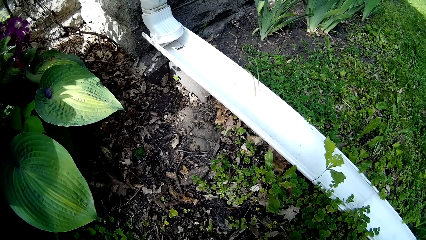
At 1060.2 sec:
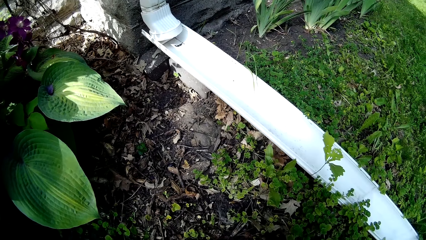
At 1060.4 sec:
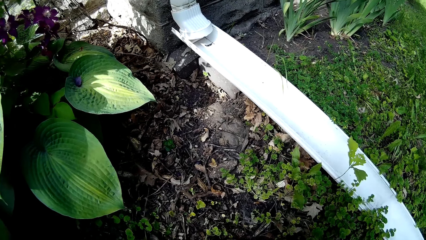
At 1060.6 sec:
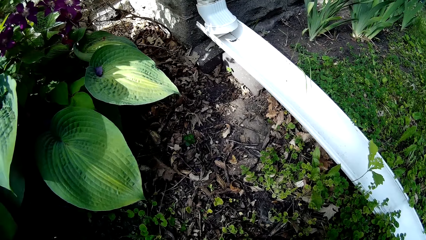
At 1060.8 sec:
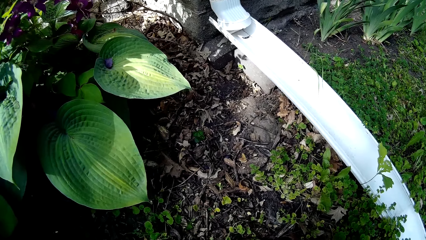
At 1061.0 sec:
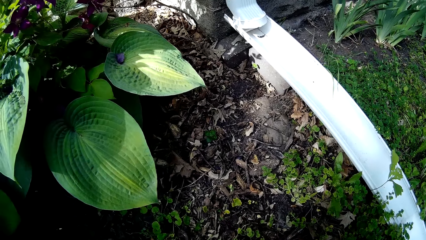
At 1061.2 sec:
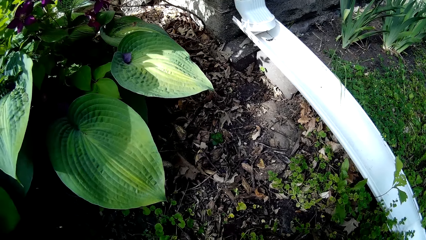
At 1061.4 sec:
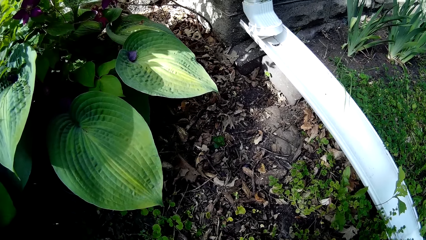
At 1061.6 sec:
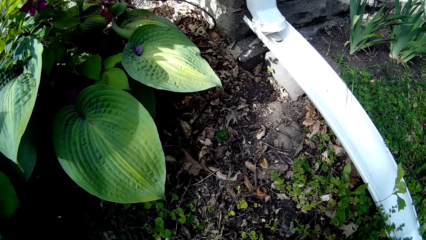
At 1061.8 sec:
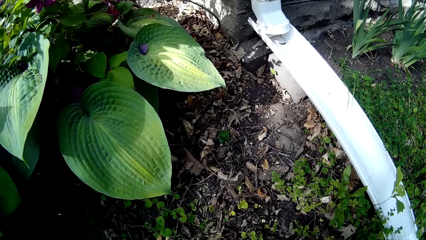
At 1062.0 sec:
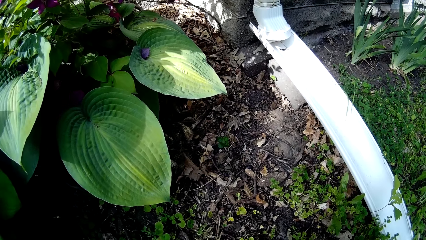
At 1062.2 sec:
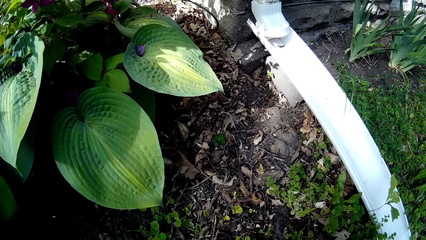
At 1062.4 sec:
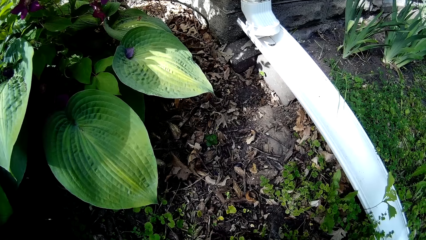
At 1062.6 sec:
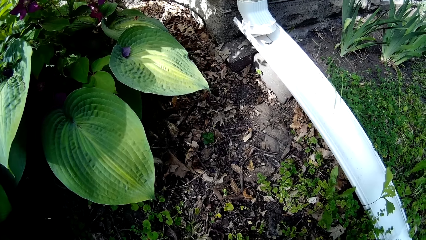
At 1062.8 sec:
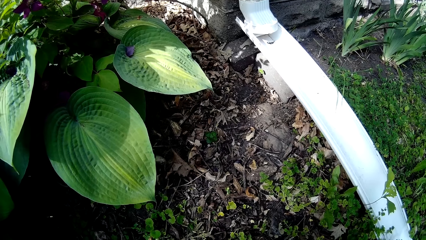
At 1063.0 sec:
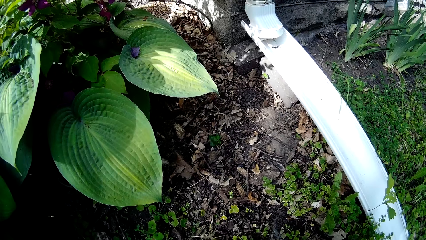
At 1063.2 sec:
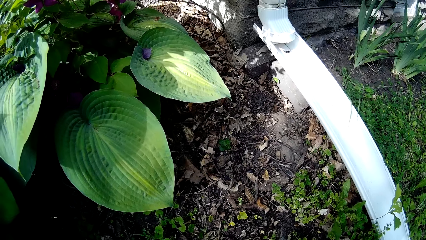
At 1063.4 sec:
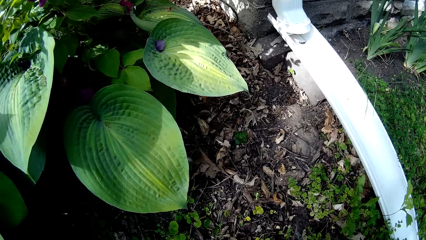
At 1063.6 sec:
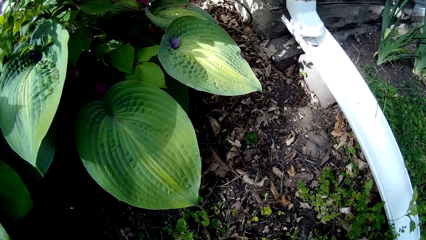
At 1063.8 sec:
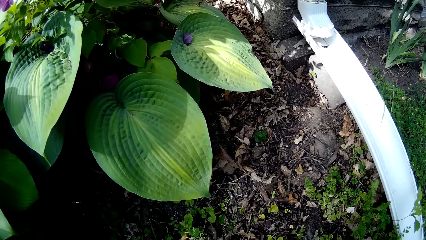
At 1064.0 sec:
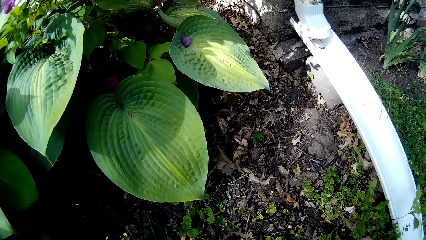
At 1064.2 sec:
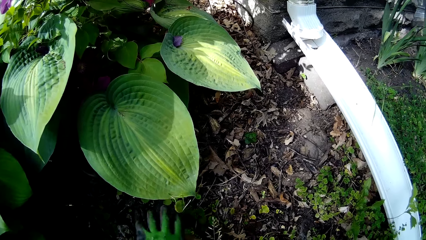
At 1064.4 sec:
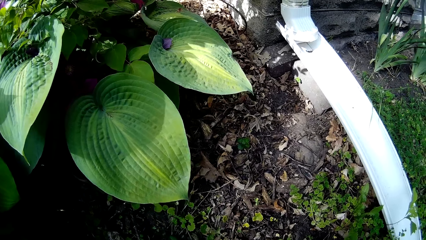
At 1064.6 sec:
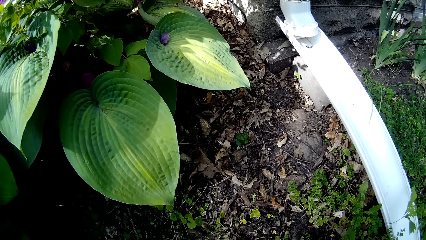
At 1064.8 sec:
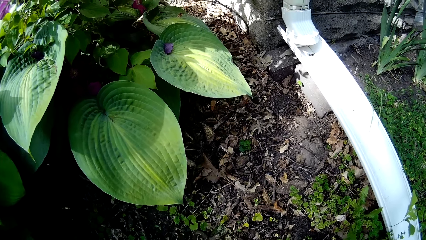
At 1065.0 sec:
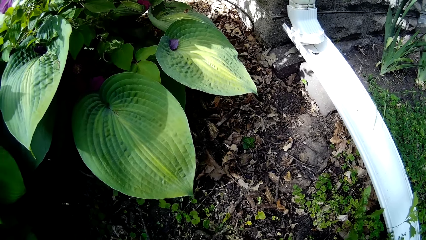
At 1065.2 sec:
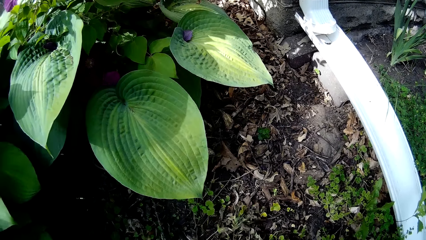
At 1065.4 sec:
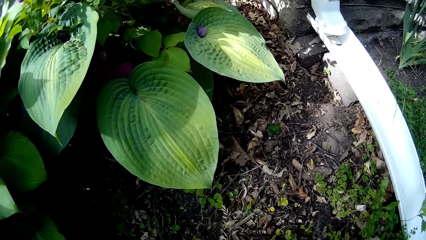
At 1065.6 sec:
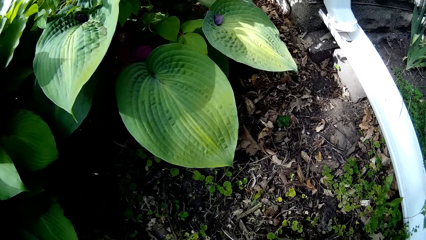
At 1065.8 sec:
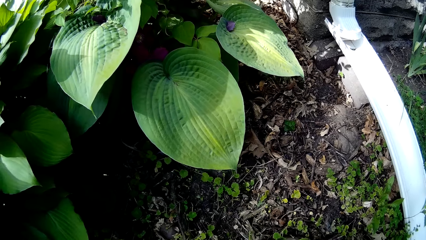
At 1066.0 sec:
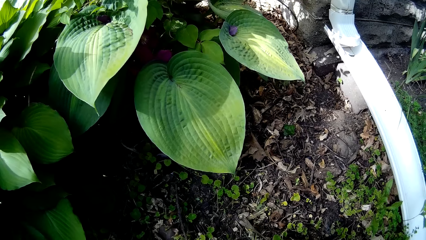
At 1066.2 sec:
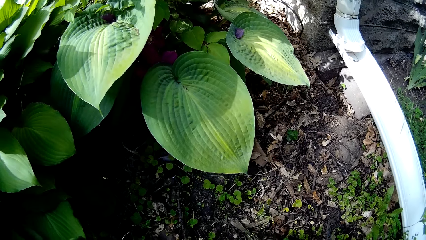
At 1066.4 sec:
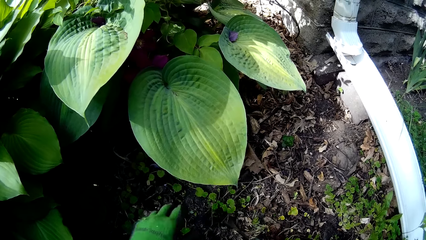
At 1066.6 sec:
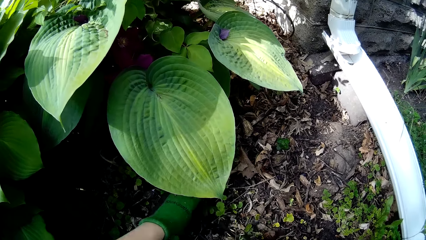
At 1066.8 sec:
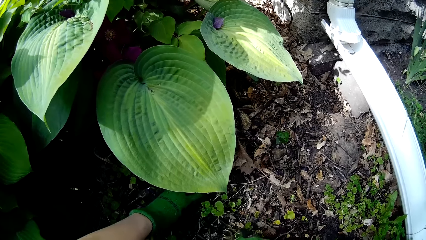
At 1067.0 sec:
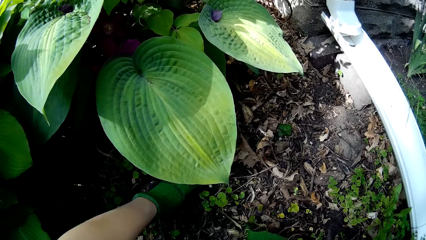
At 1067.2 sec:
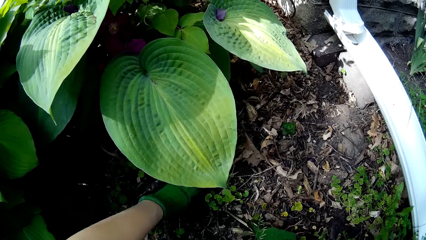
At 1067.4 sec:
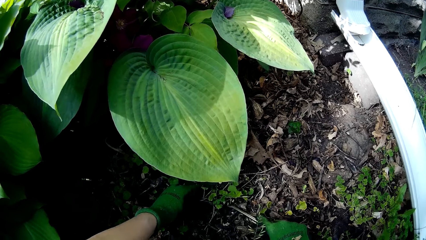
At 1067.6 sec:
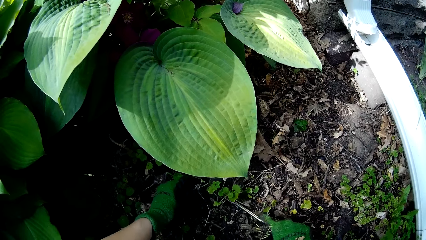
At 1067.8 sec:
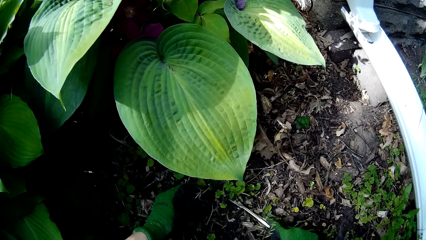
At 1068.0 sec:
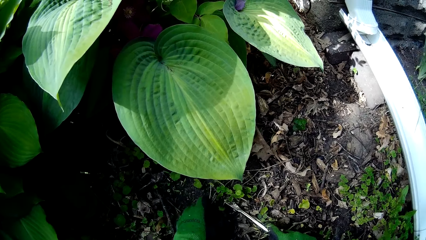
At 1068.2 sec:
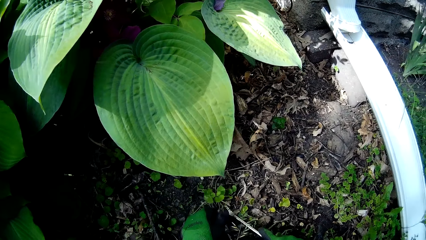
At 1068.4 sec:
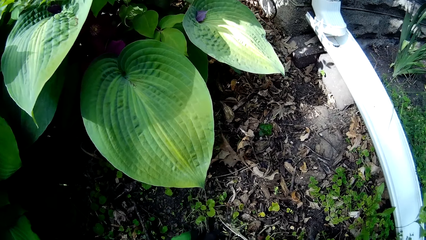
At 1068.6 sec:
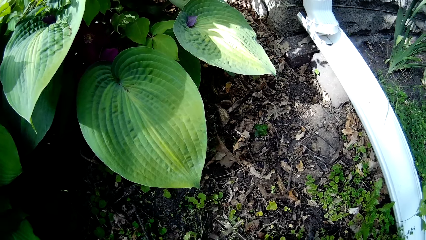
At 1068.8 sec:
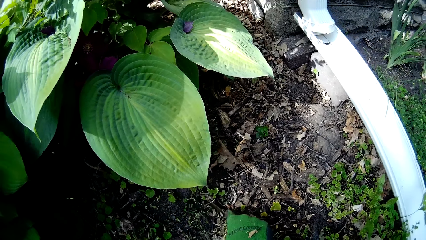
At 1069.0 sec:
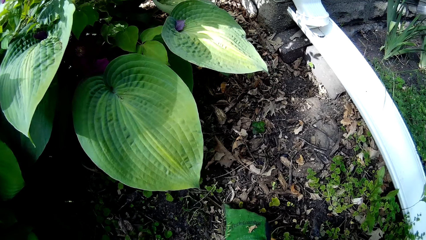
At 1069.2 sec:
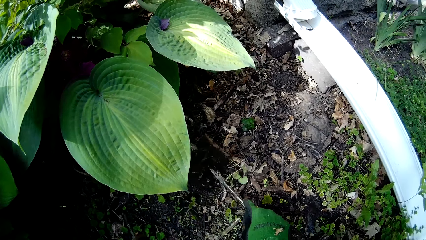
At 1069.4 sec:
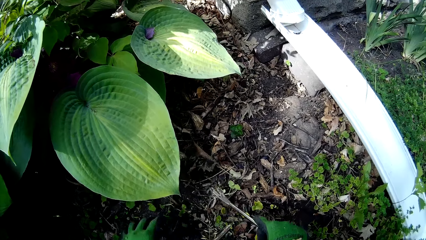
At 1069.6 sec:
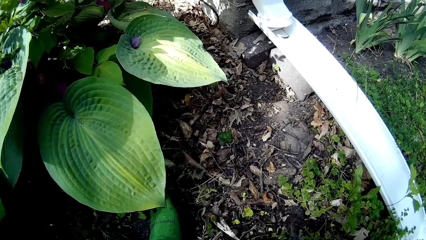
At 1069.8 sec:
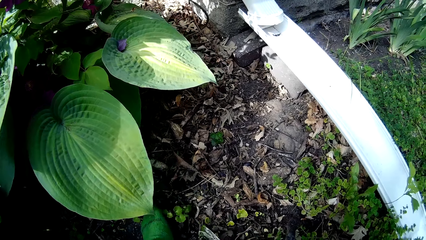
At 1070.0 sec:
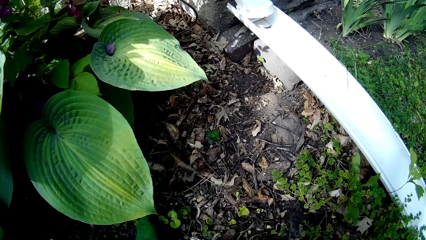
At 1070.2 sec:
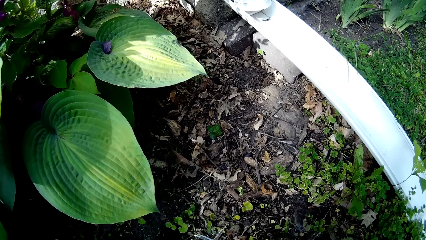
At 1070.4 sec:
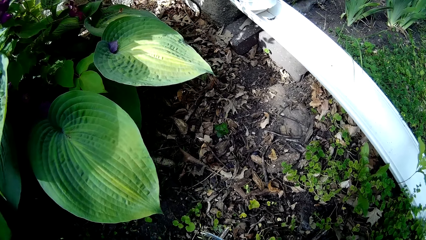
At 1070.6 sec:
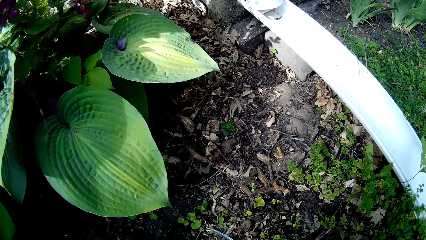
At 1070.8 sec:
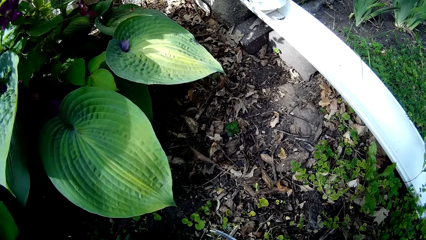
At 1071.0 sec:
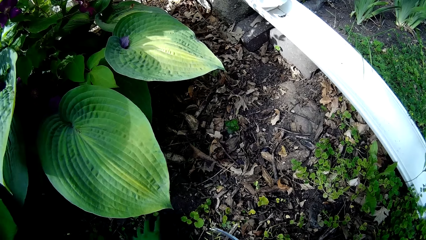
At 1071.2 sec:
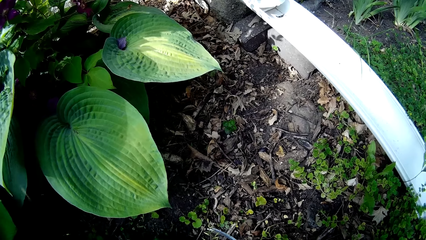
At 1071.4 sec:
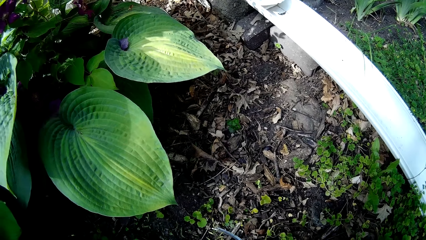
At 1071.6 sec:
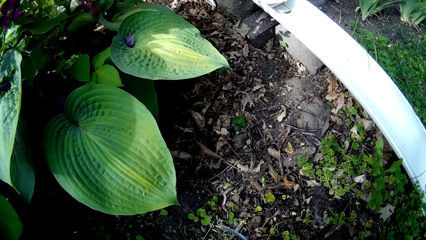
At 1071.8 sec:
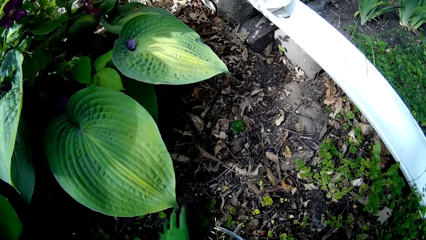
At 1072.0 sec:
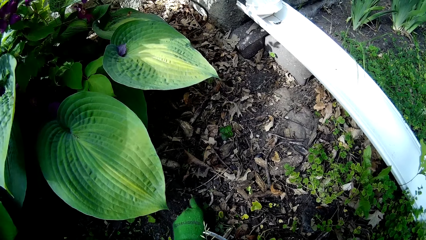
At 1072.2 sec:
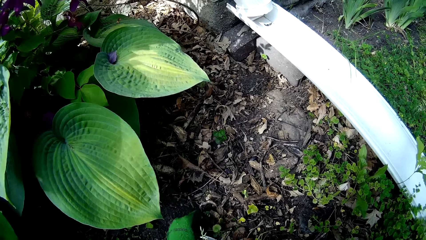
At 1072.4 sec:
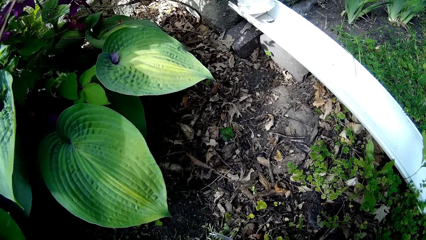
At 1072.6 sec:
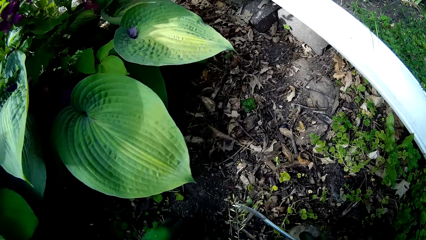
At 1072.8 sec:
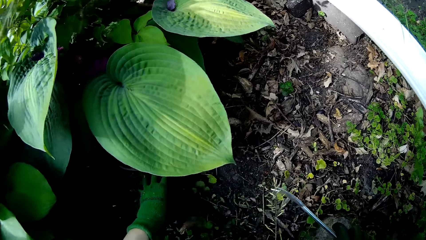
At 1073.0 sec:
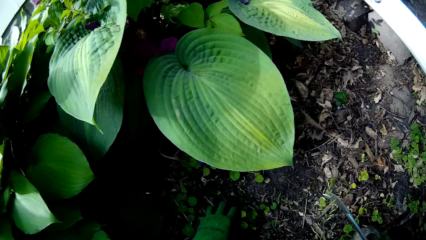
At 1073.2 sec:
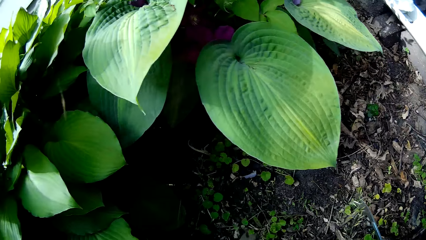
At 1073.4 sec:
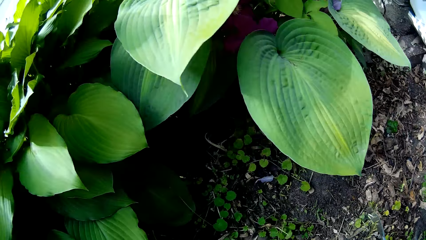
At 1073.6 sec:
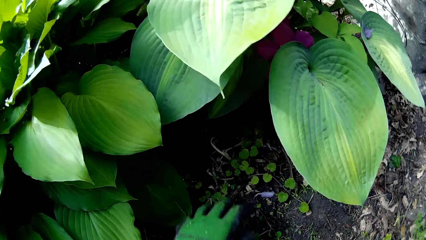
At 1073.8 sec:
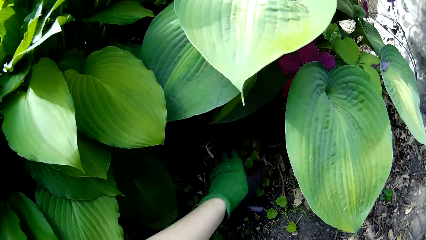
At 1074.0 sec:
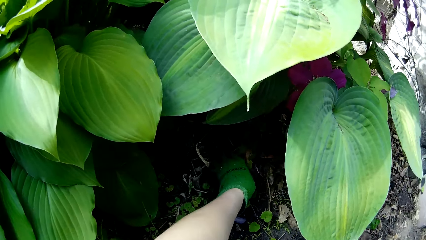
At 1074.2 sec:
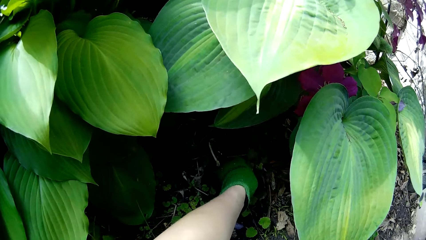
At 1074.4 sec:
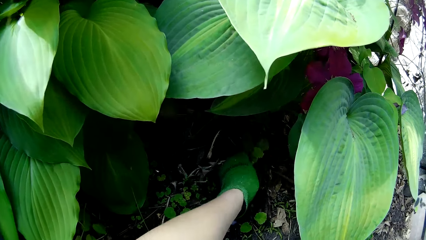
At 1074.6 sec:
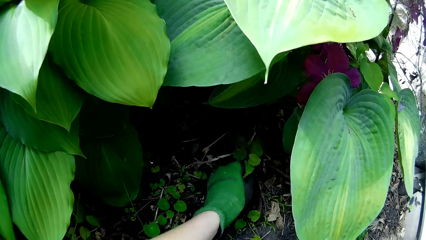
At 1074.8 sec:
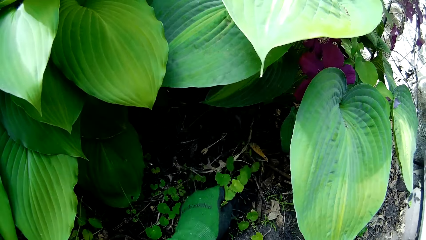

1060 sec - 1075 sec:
The camera wearer weeds the garden with his left hand.
